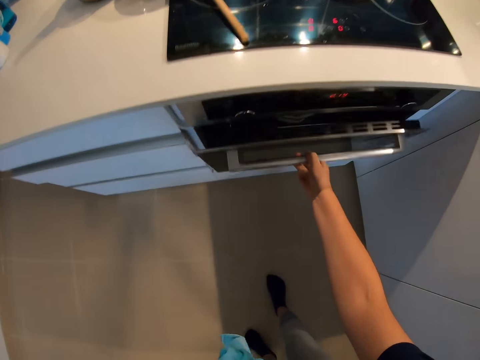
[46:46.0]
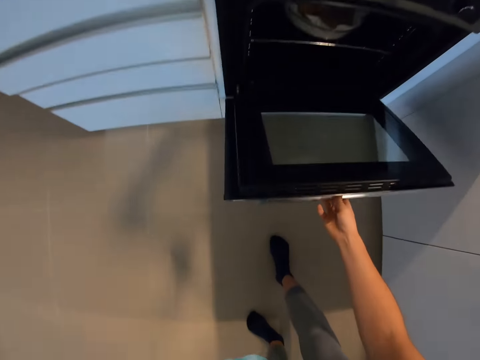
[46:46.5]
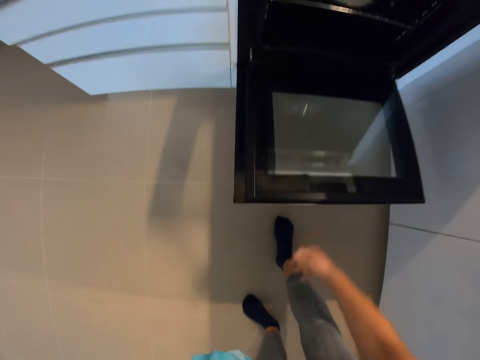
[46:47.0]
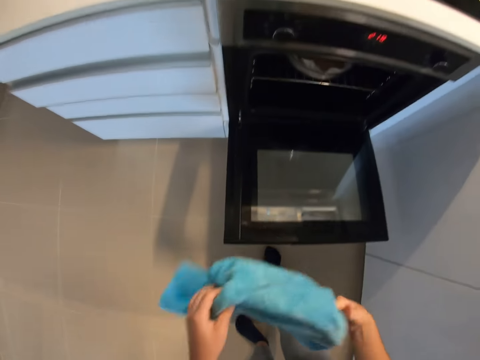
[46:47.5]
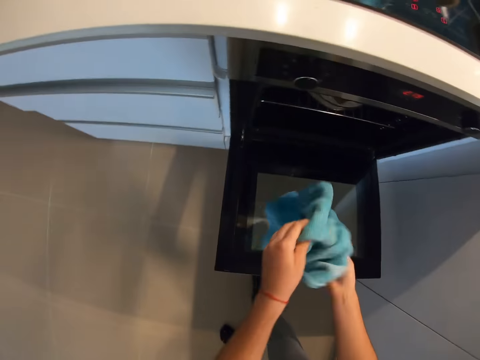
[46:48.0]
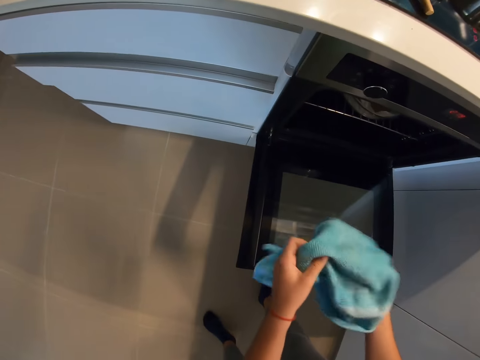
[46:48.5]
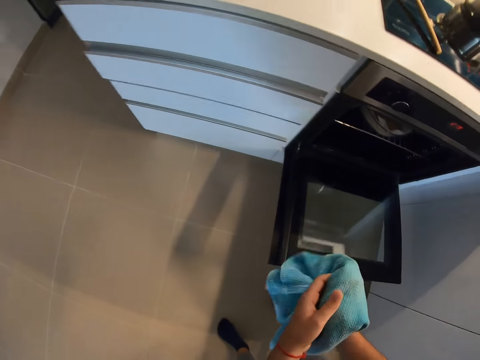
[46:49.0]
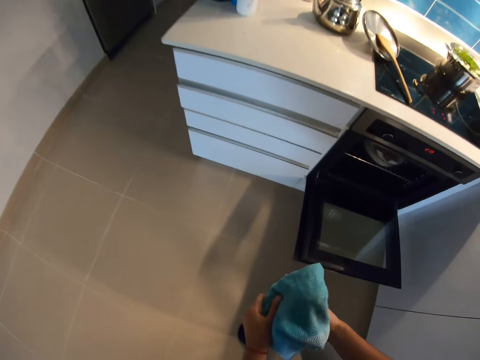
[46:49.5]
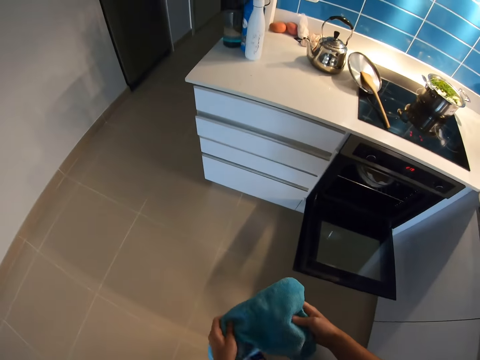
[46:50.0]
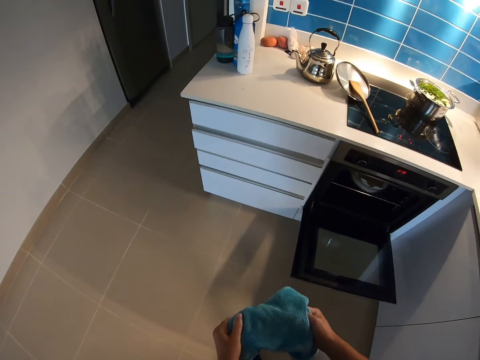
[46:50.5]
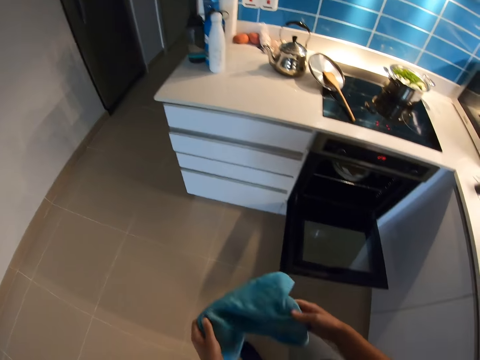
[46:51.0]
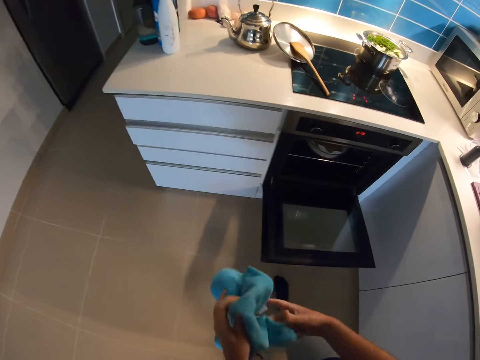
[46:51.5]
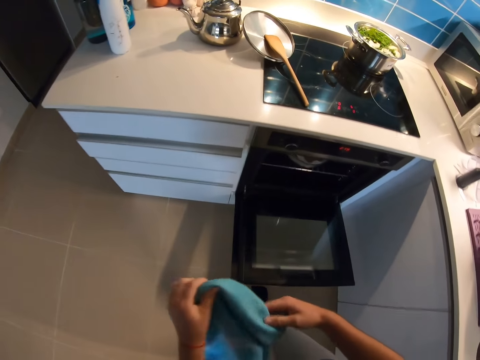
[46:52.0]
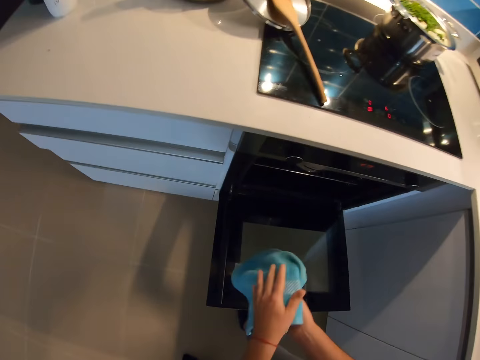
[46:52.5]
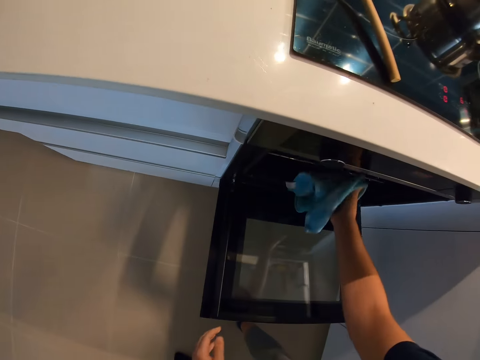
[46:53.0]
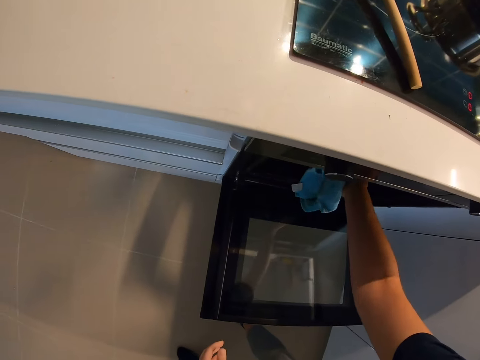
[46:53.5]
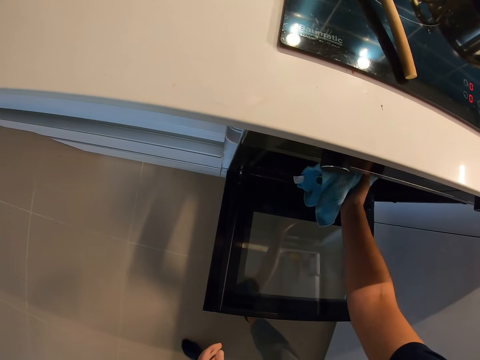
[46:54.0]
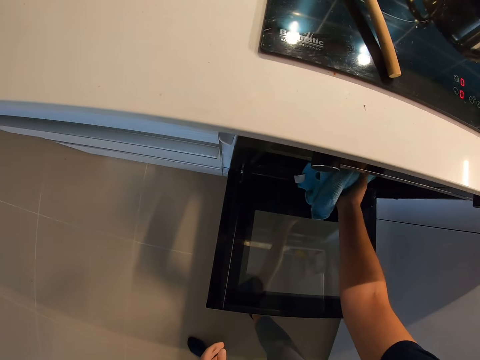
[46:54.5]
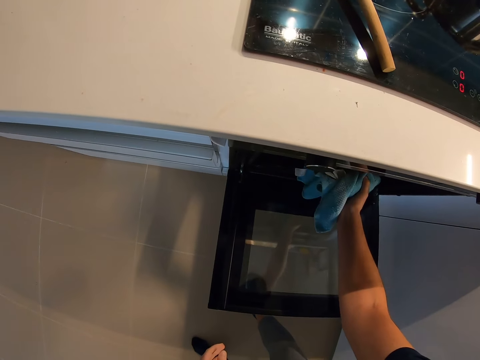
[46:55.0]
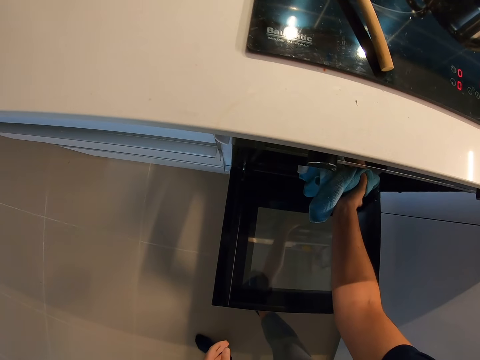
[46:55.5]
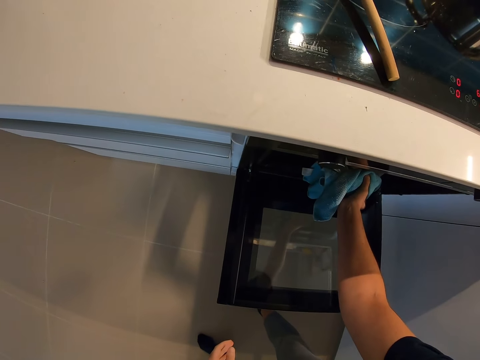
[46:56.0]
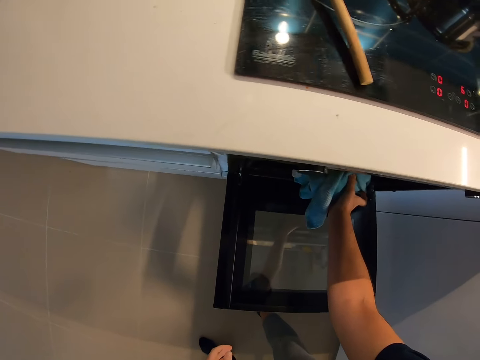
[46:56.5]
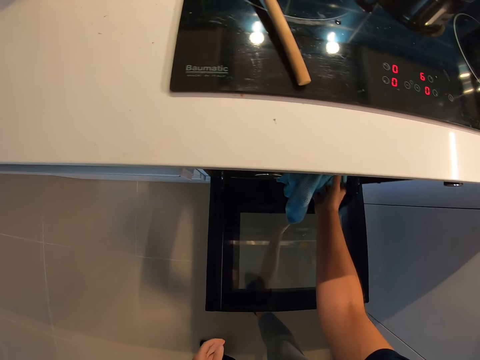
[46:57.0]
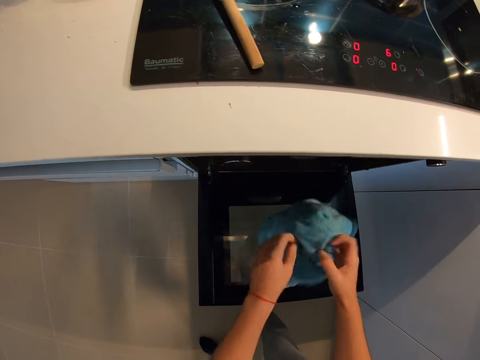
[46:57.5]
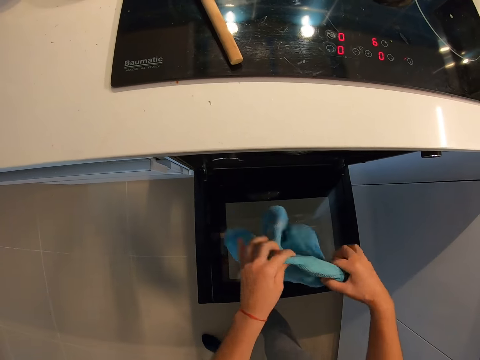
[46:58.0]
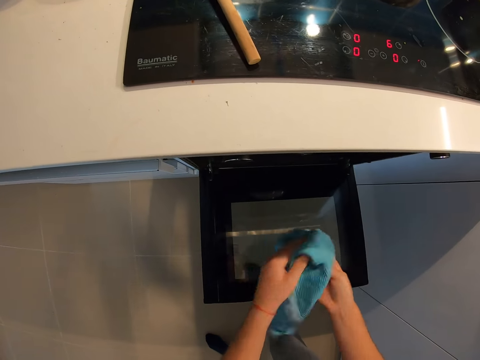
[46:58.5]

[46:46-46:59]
The camera wearer opens the oven with his right hand. He holds the hand towel. He brings out a food from the oven with his right hand.

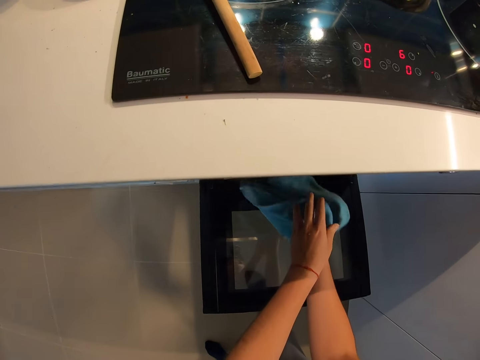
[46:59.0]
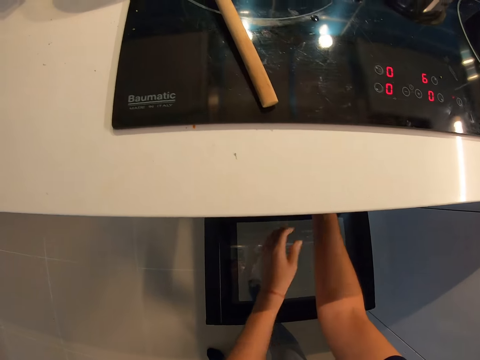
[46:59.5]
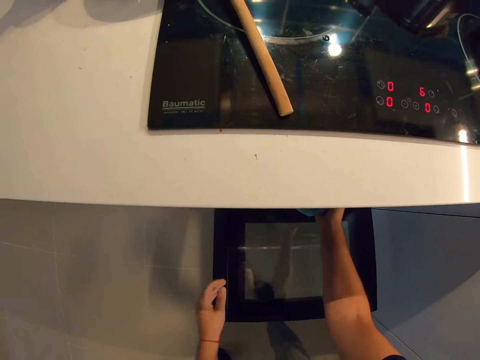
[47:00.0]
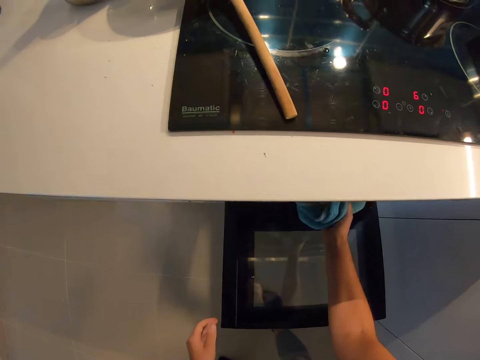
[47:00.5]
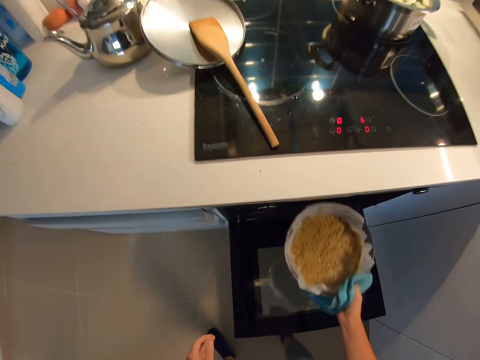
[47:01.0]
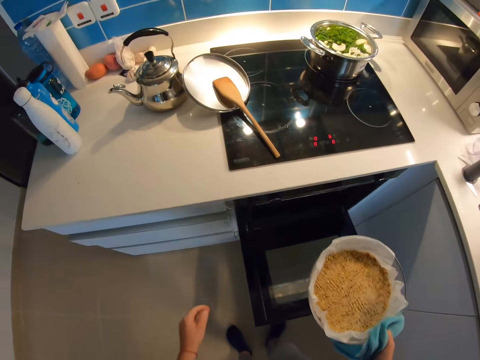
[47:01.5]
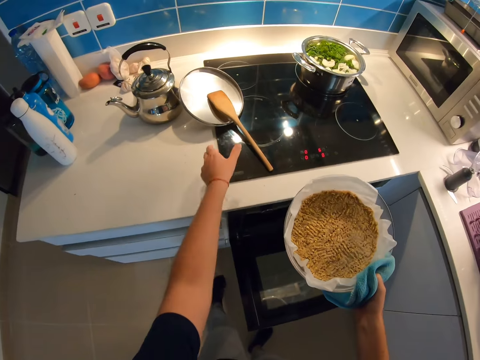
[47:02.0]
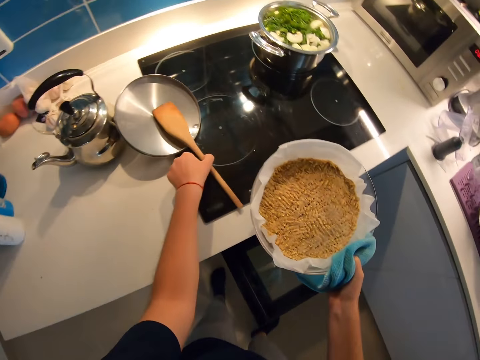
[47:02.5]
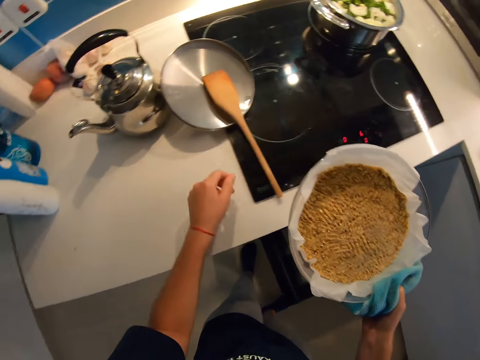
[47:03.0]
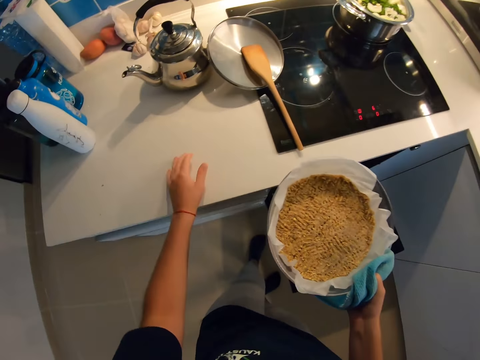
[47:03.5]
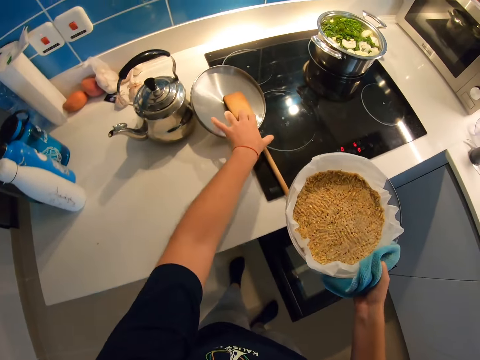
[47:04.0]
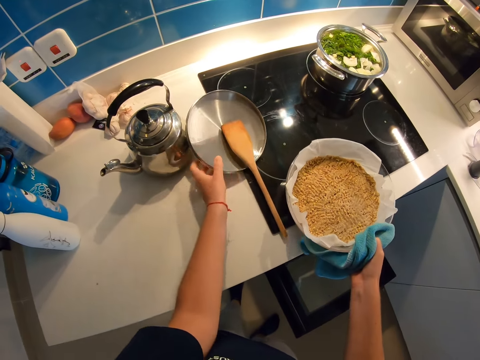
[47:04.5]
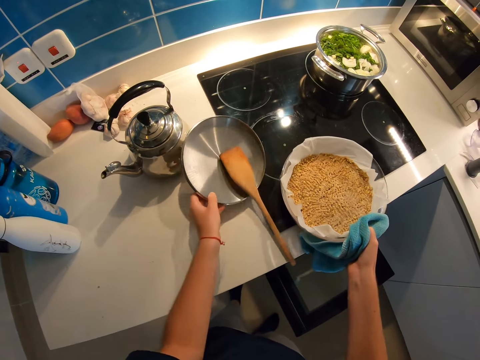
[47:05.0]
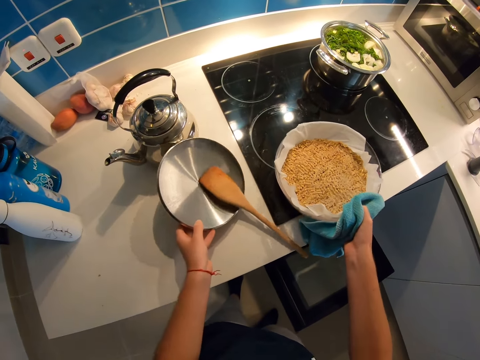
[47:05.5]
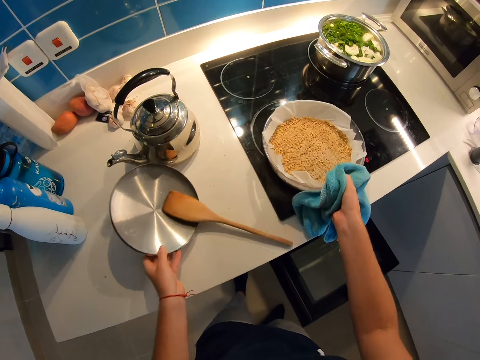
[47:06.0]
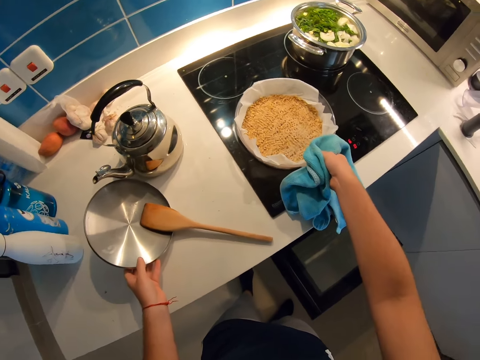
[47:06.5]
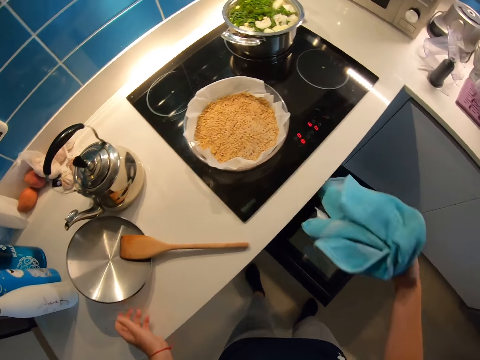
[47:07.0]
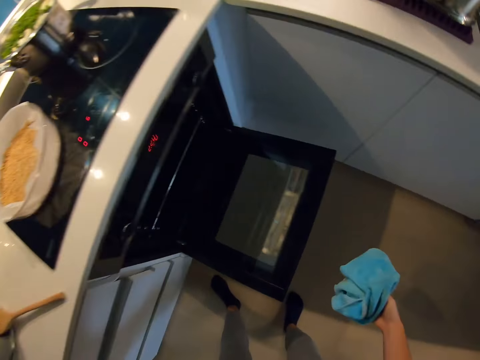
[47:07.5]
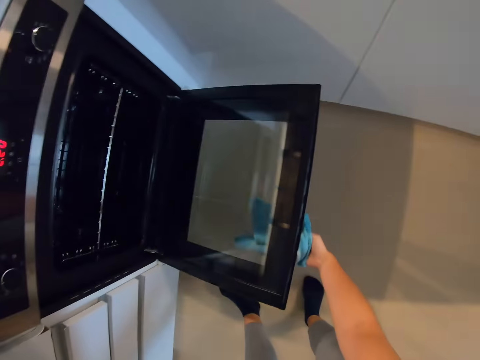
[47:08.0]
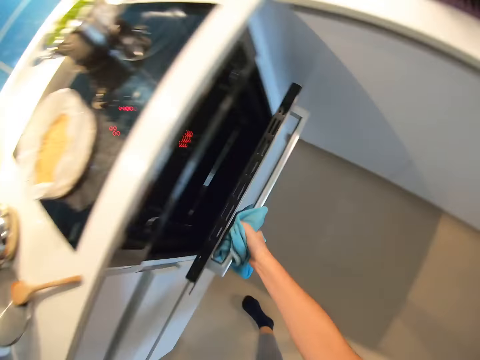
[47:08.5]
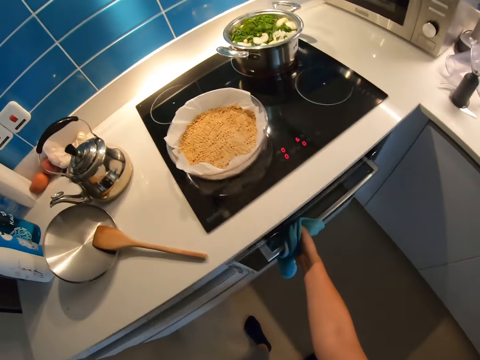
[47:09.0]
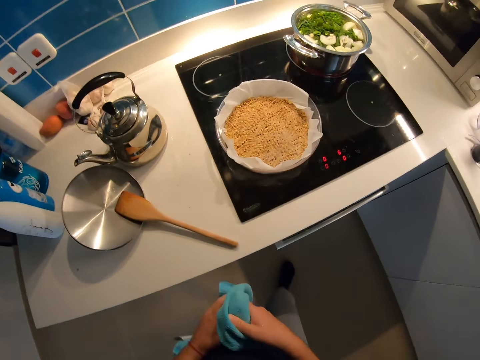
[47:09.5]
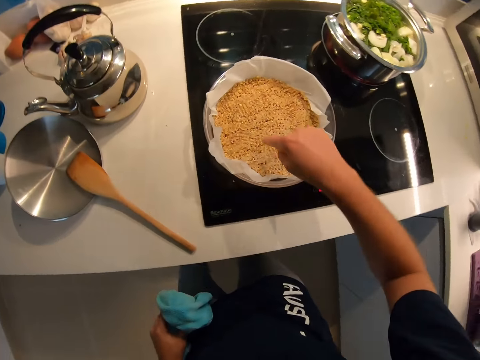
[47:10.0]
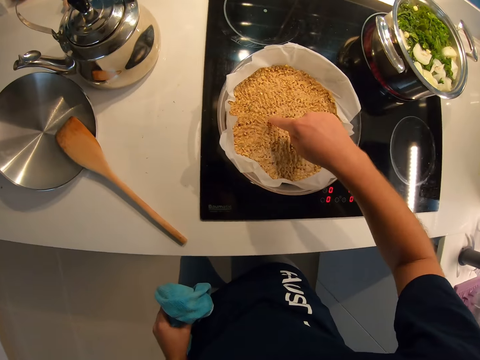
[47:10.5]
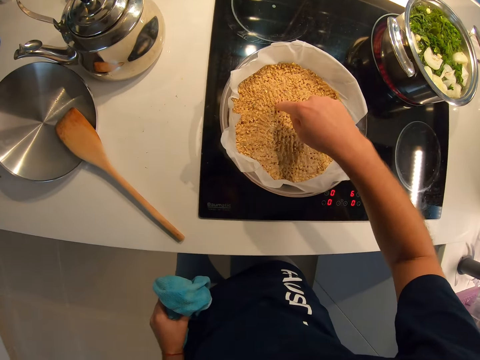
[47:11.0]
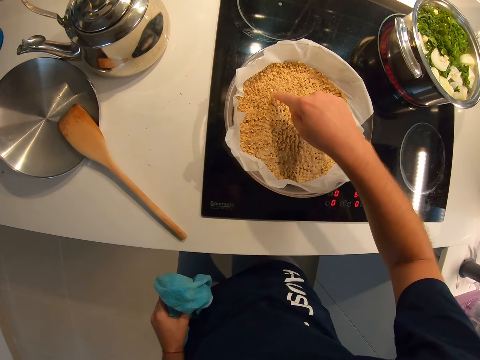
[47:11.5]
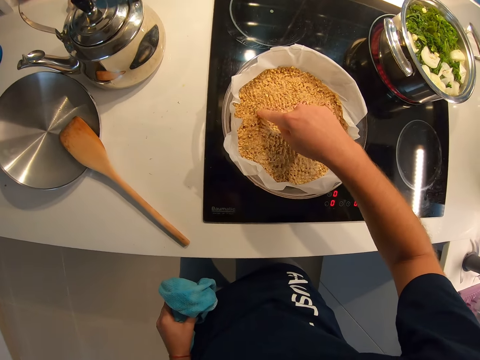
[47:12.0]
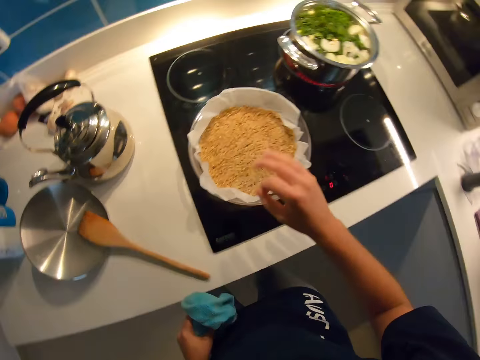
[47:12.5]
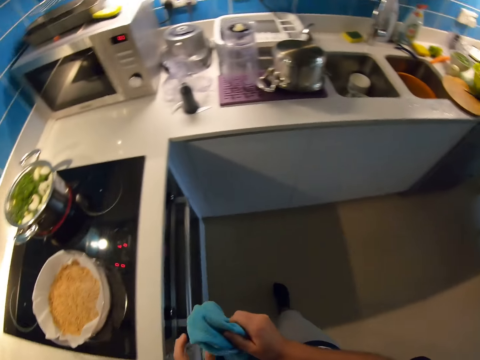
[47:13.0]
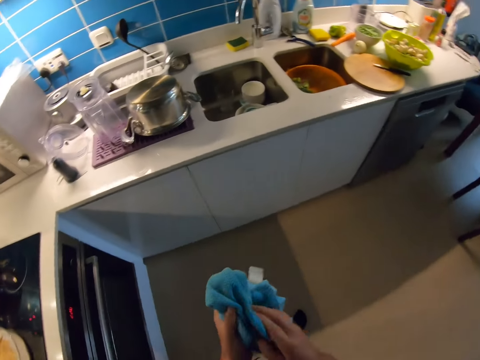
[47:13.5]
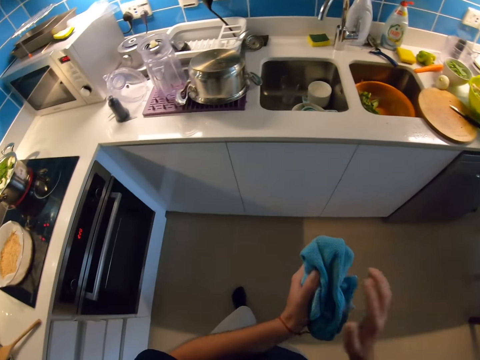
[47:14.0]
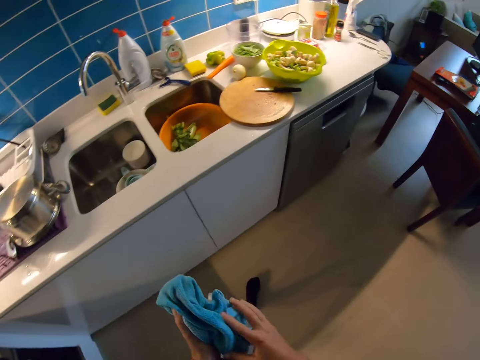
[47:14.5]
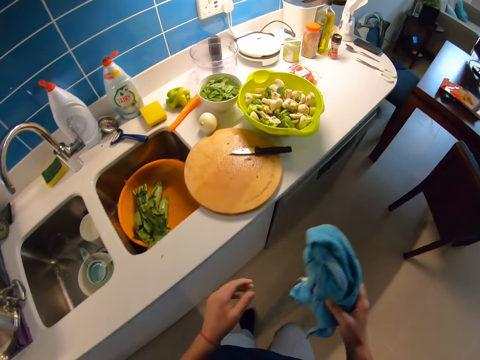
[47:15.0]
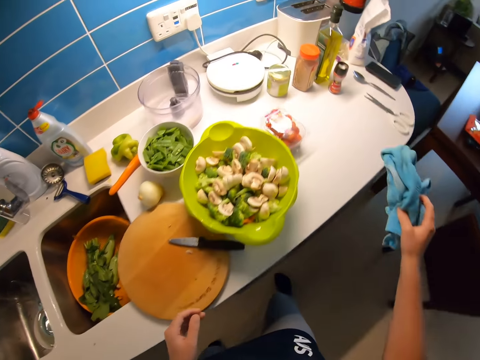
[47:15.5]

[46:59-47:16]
The camera wearer touches a turning stick on the burner with his left hand. He moves a lid and a wooden spatula. He holds the table. He moves the lid and the wooden spatula. He removes a pot lid from the burner with his left hand. He places the food in his right hand on the burner. He bends down. He closes the oven with his right hand. He stands up. He passes the towel to his left hand. He touches the food with his right hand. He walks around the kitchen. He dries his hands.
